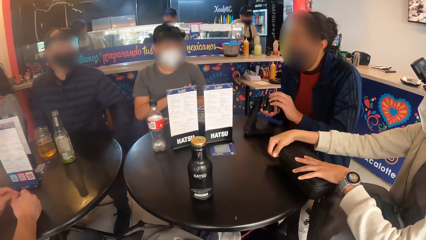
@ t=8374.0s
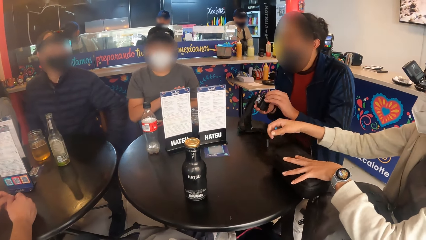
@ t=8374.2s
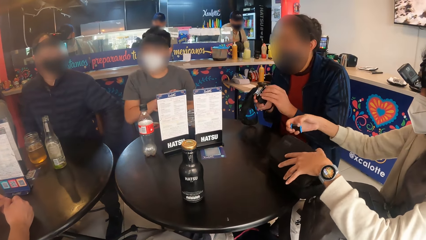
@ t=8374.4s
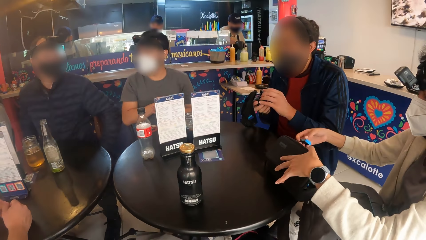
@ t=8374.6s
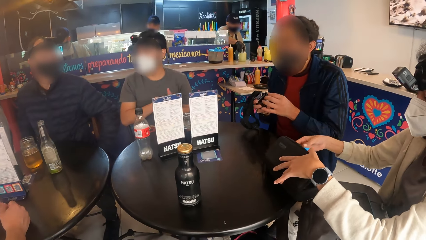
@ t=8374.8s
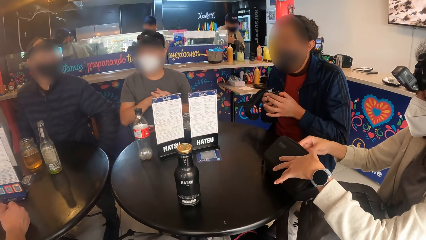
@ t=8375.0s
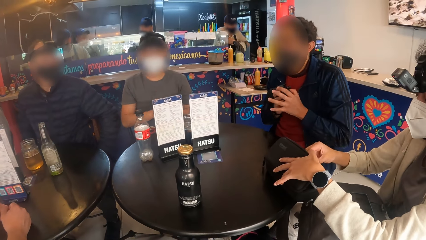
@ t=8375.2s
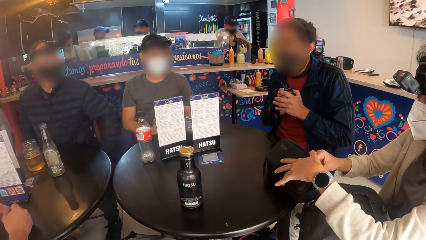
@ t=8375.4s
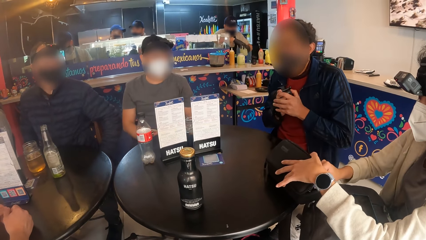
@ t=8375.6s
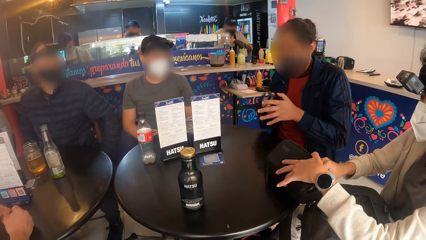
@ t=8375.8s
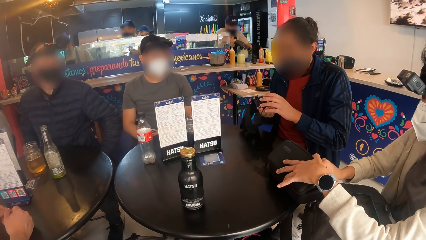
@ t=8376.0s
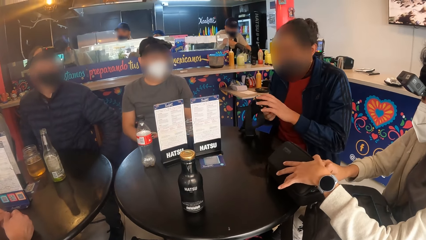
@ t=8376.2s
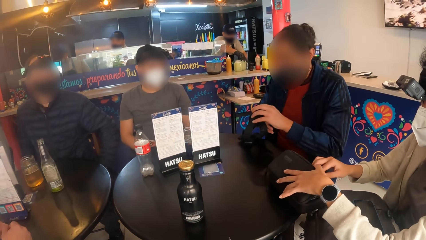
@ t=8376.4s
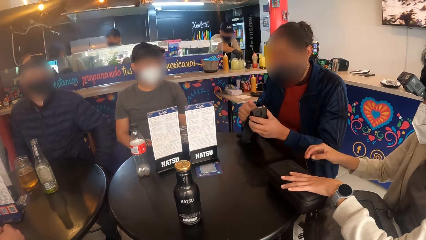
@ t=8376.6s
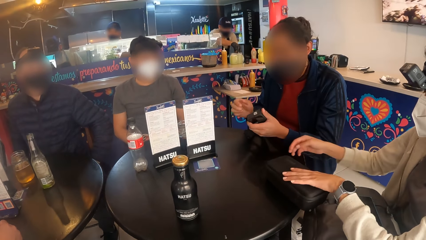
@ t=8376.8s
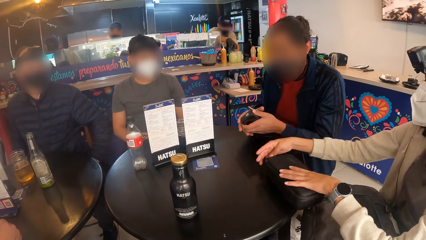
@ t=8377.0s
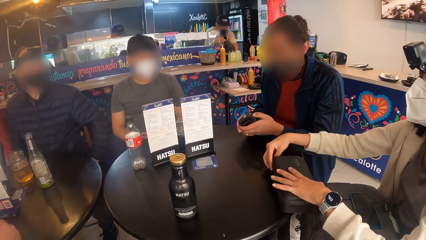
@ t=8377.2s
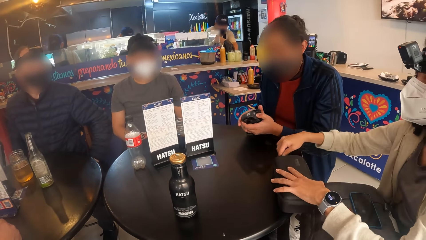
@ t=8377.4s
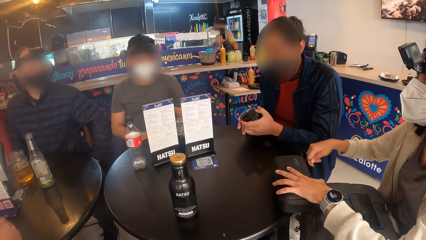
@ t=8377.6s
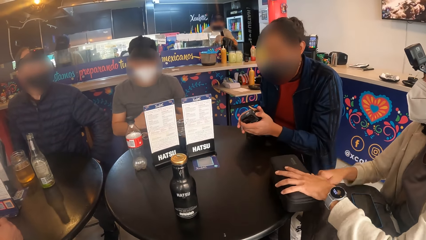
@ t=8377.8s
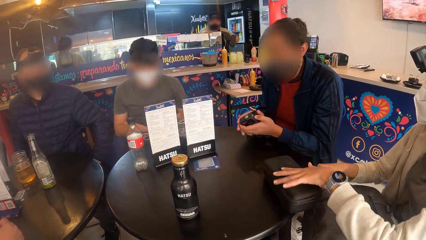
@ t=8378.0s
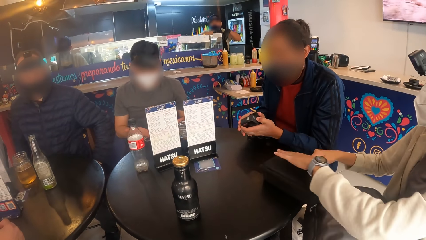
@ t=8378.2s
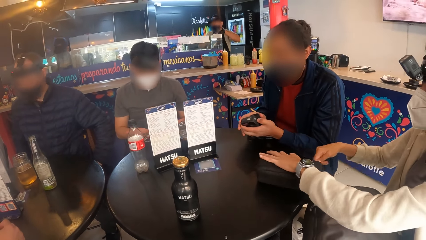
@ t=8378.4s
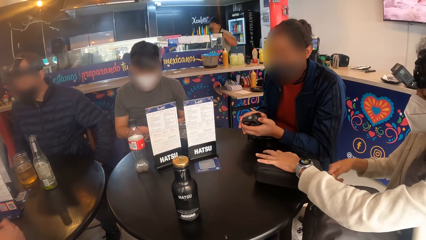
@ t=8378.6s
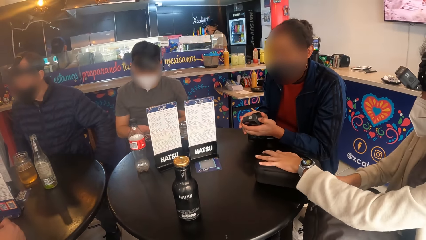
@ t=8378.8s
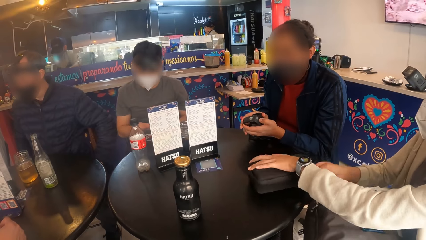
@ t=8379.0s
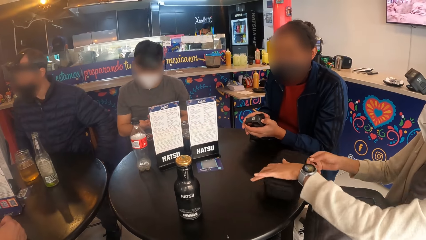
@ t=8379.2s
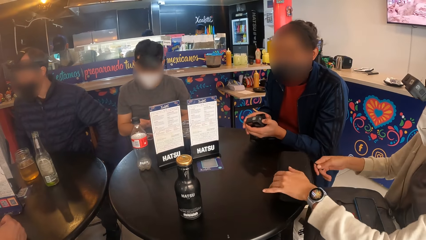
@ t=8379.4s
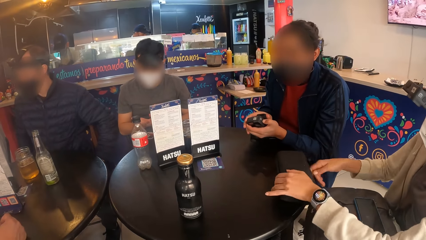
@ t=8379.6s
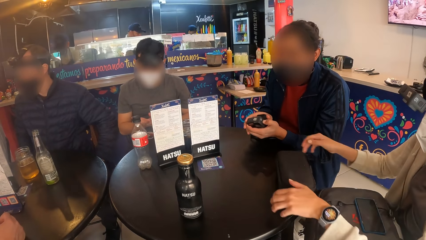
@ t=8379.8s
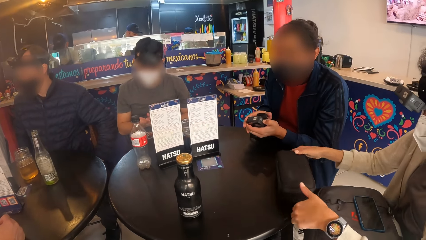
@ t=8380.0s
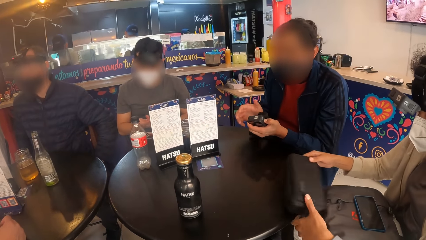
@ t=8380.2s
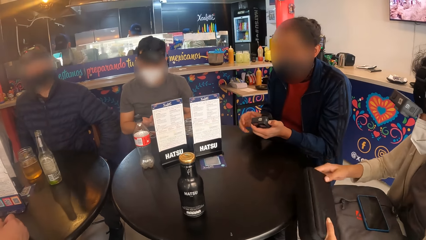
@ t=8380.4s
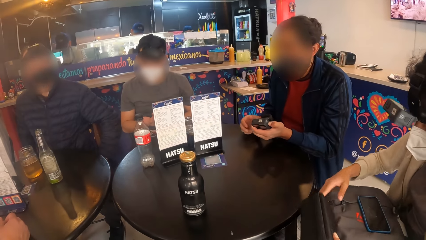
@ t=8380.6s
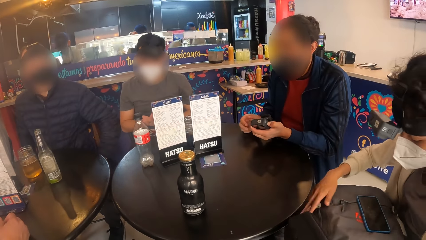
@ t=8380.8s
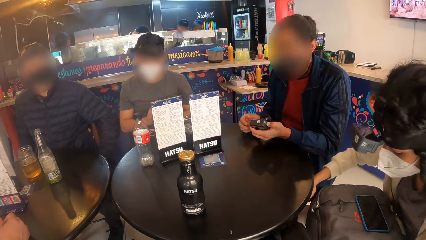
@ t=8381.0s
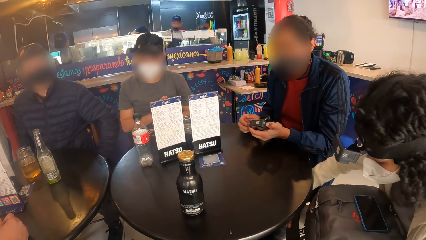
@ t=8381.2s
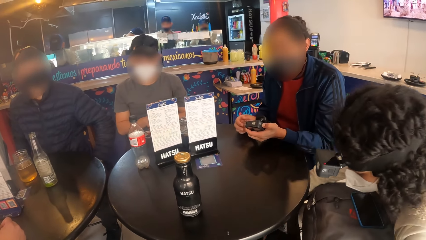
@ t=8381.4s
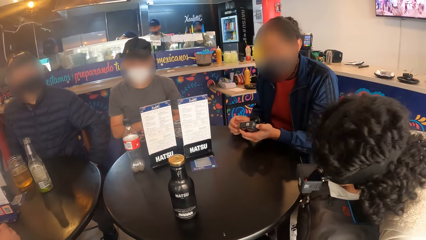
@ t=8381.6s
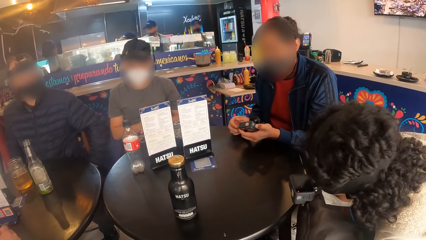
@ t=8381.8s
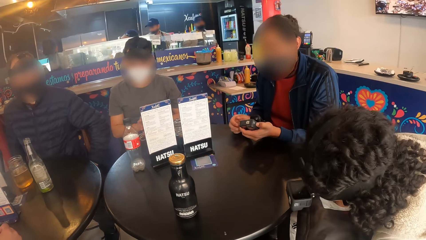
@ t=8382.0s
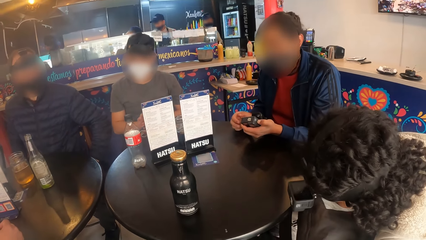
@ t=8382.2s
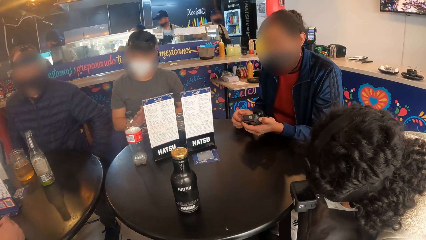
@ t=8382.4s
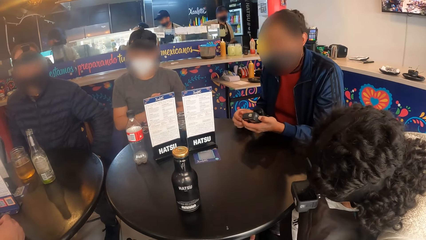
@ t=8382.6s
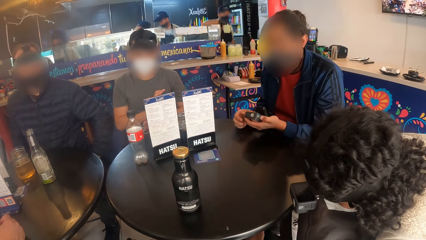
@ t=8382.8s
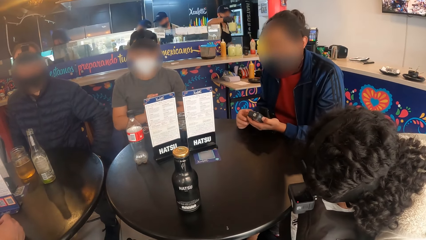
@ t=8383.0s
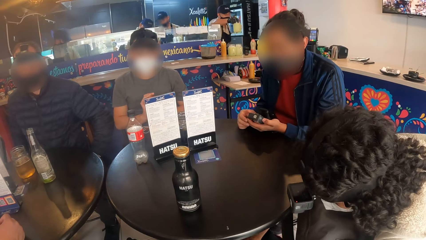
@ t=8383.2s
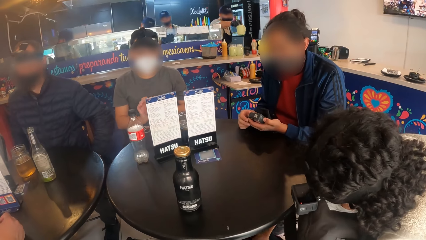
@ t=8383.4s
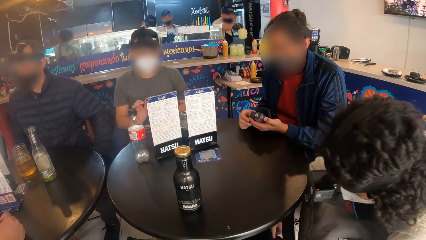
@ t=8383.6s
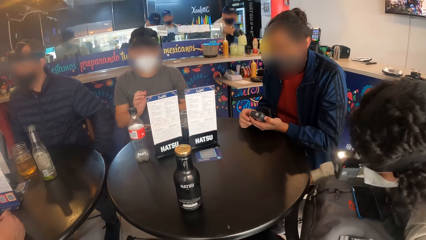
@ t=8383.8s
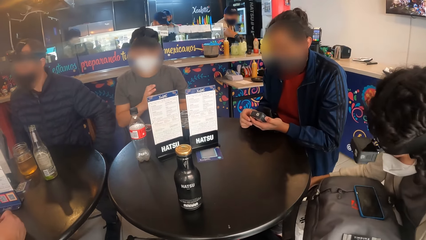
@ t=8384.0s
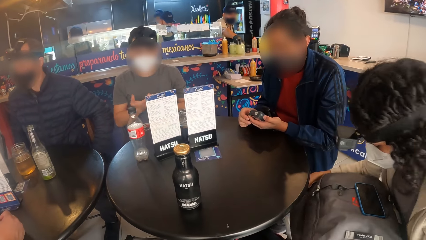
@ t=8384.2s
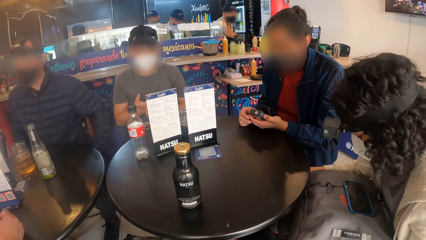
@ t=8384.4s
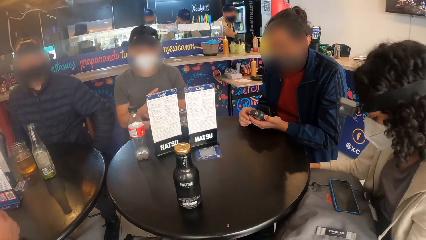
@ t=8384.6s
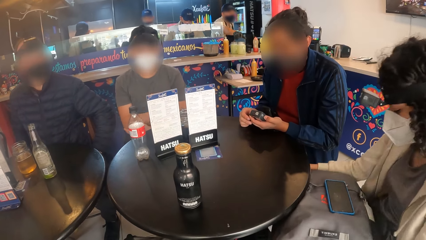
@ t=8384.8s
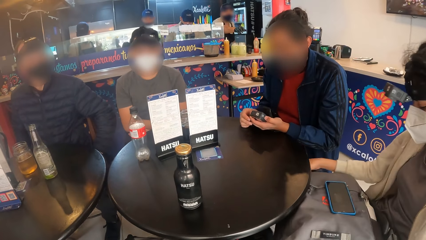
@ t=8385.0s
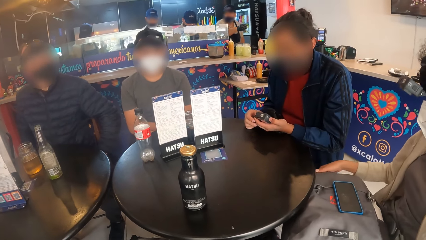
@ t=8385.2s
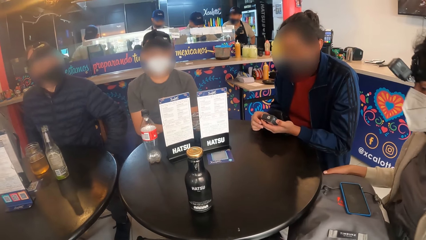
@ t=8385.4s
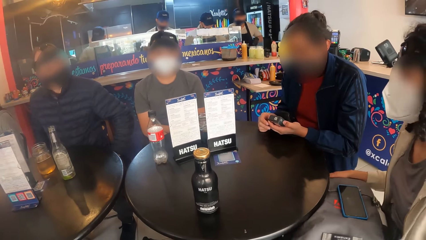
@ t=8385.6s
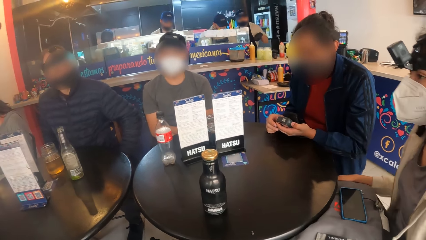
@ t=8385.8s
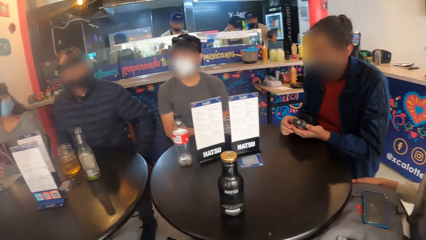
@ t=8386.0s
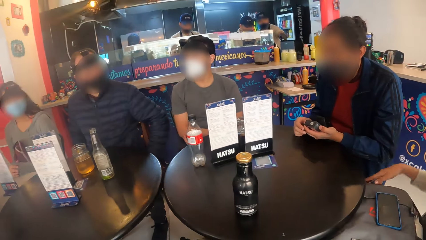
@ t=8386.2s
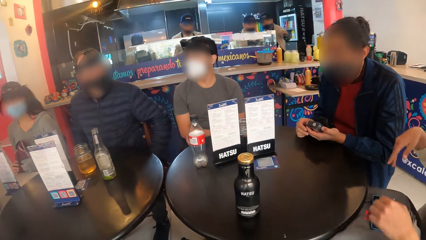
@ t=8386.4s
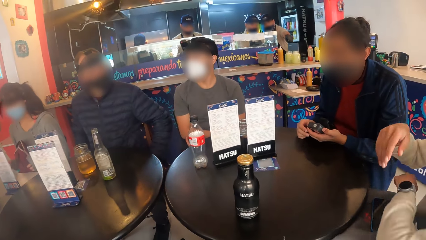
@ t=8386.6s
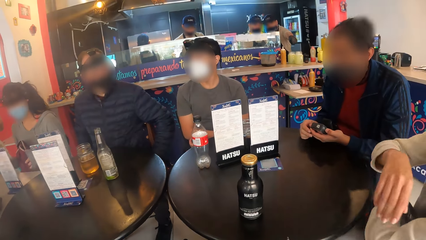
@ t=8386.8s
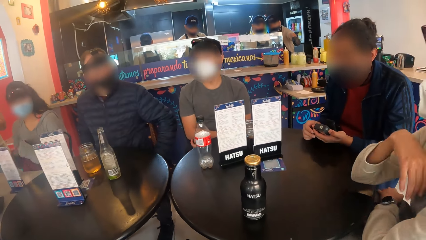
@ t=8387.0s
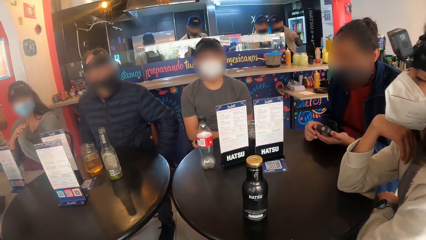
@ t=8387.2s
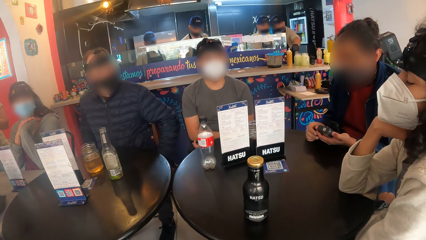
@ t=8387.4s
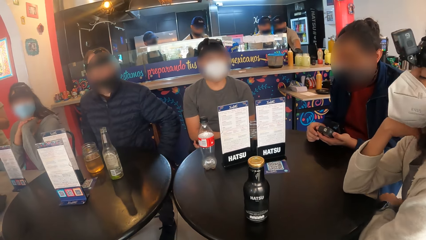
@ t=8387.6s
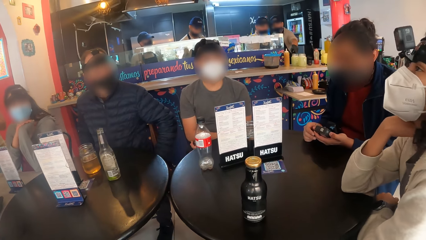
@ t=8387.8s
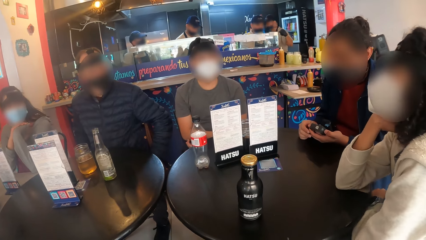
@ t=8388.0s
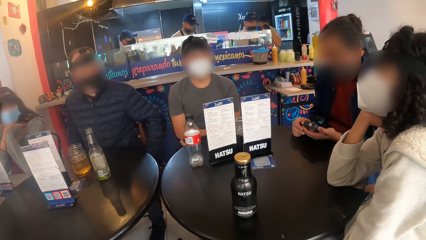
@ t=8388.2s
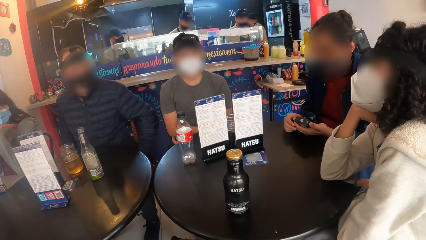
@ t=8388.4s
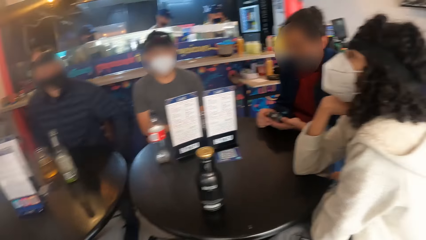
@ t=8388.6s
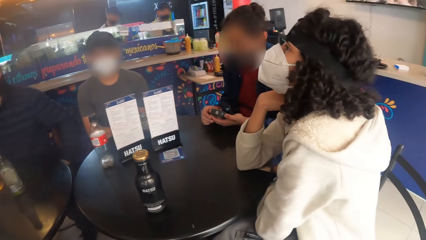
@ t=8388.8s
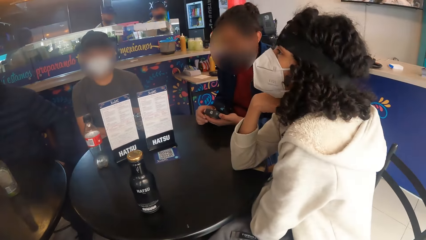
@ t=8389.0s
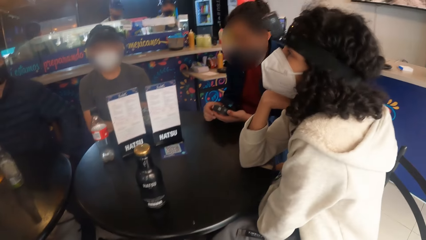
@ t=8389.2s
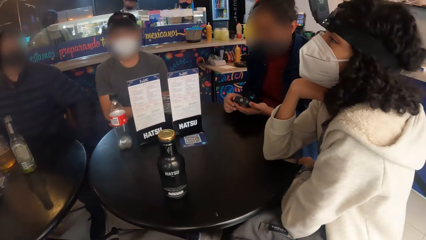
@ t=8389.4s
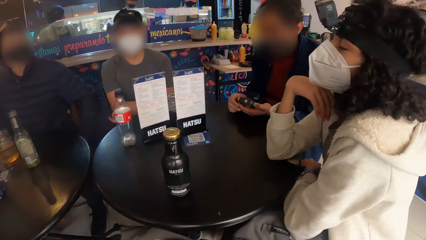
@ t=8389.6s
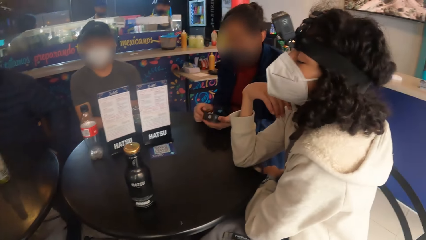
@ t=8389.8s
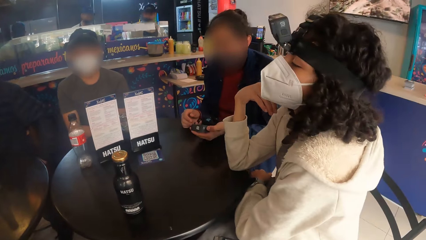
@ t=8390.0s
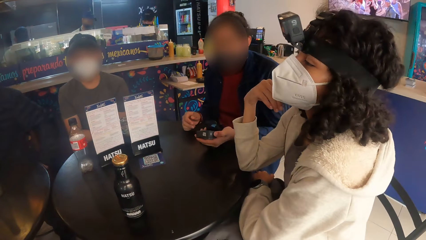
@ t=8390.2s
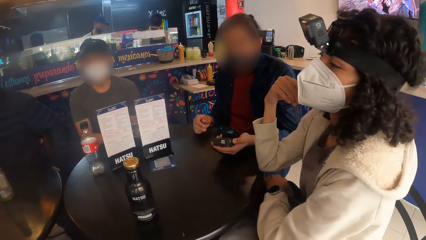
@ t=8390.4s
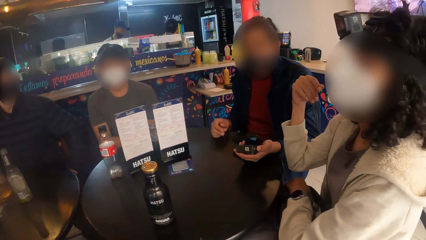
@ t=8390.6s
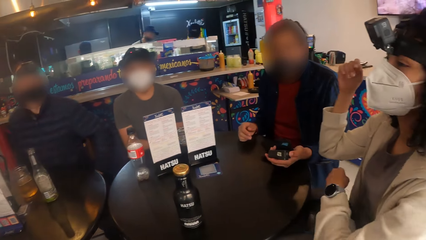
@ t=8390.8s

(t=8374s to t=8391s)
A woman holds the case or small bag with her left hand. She places the battery in the case with her right hand. She closes the case with her hands. She picks up the case from the table with her hands. She places the small bag under the table with both hands. A person moves.
